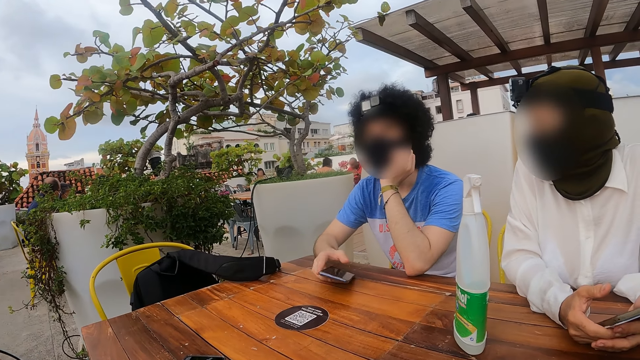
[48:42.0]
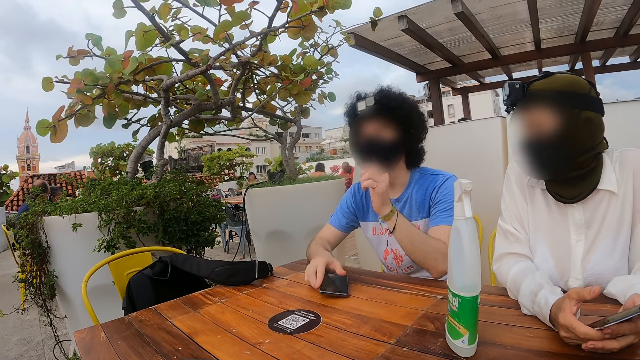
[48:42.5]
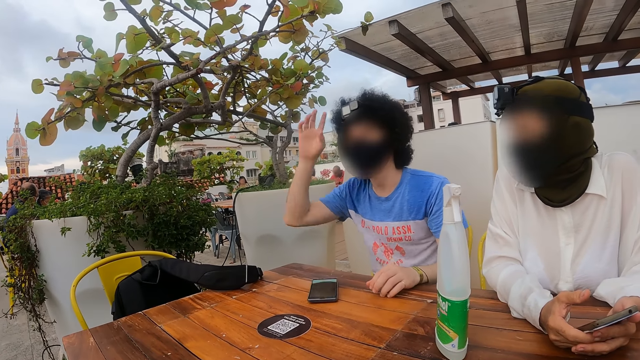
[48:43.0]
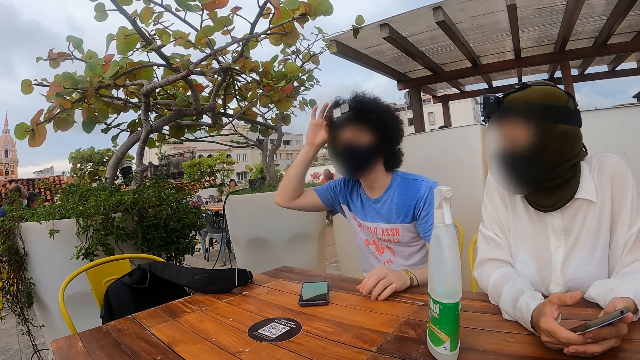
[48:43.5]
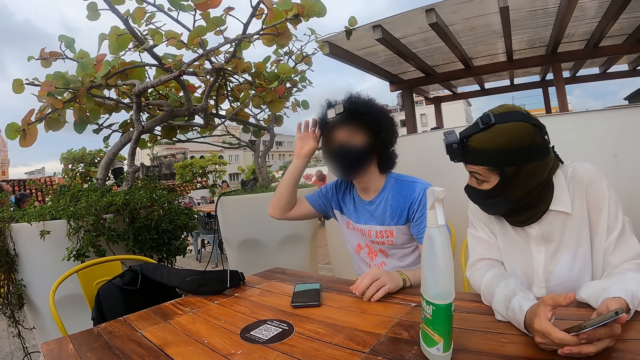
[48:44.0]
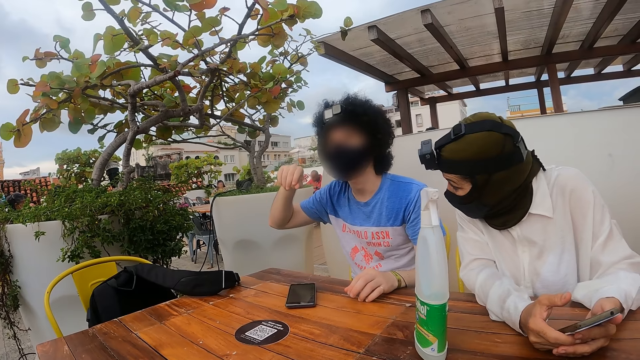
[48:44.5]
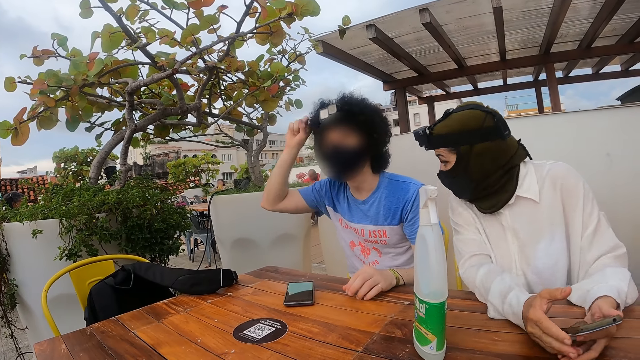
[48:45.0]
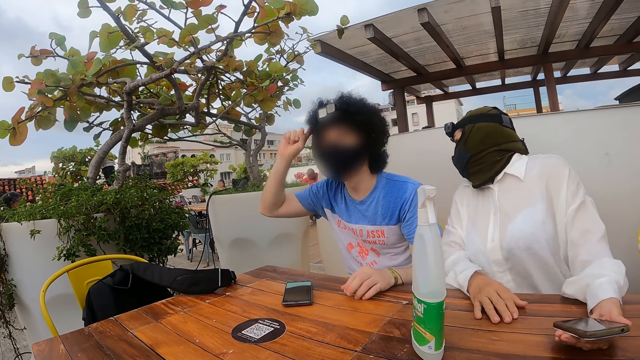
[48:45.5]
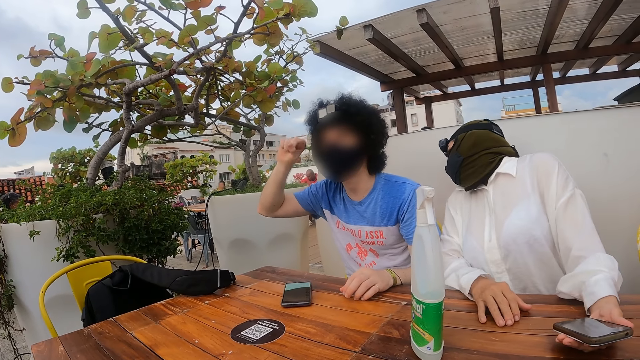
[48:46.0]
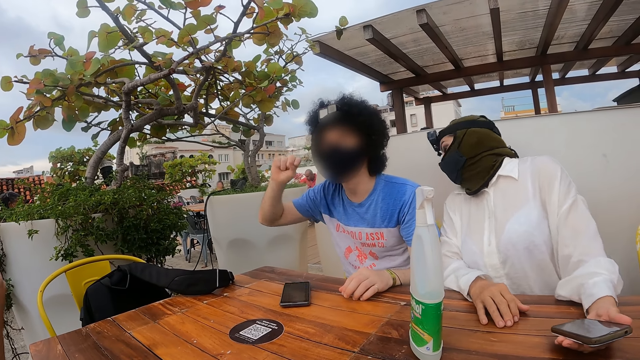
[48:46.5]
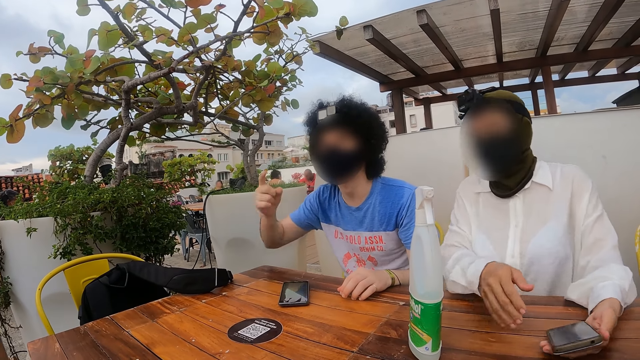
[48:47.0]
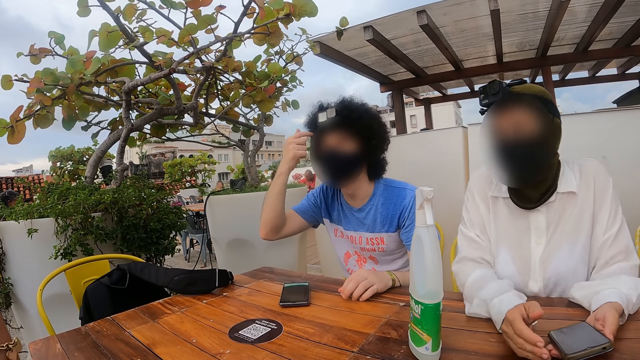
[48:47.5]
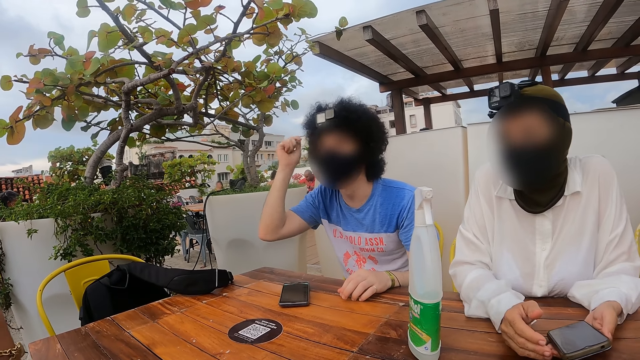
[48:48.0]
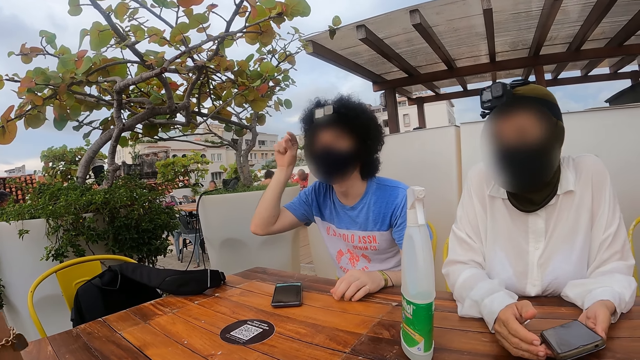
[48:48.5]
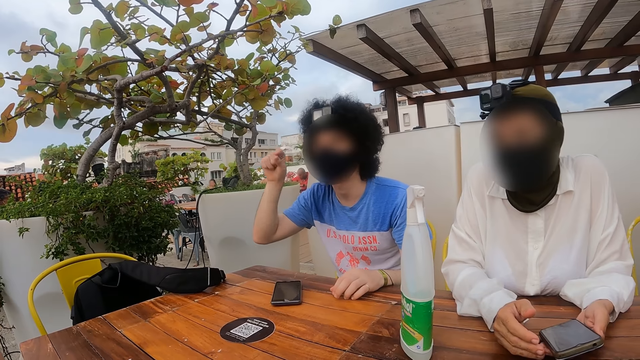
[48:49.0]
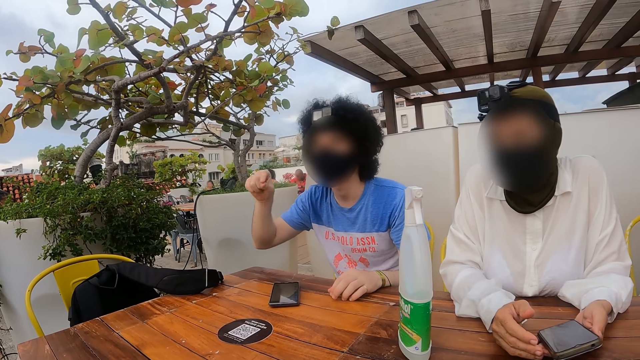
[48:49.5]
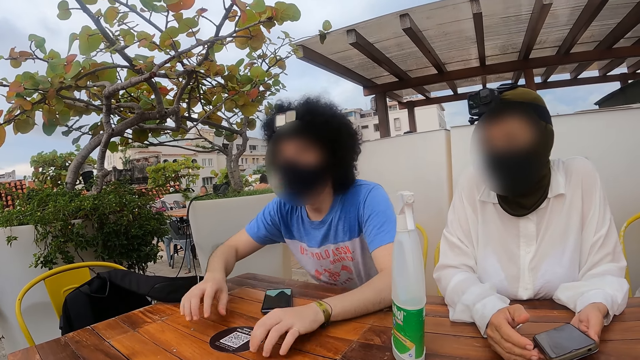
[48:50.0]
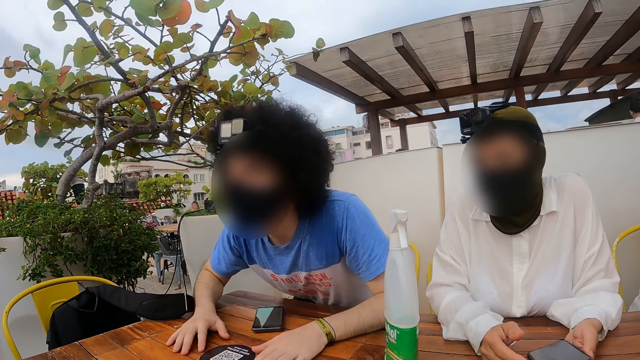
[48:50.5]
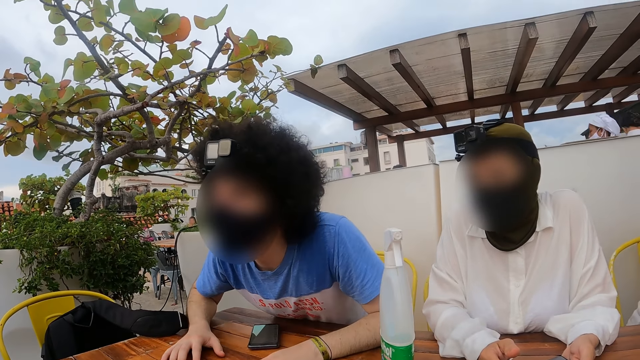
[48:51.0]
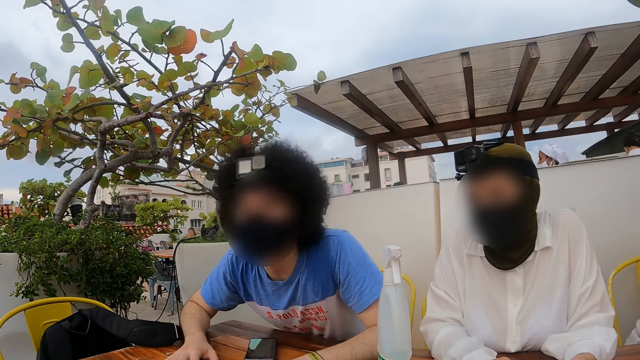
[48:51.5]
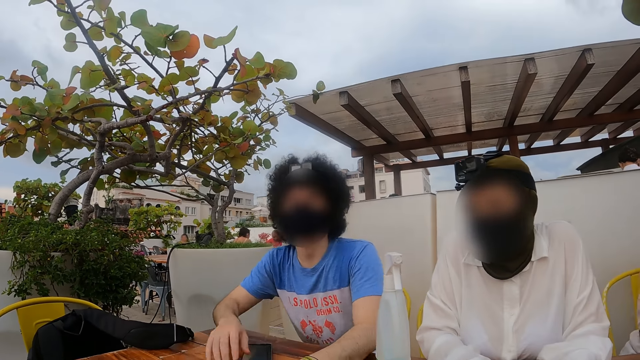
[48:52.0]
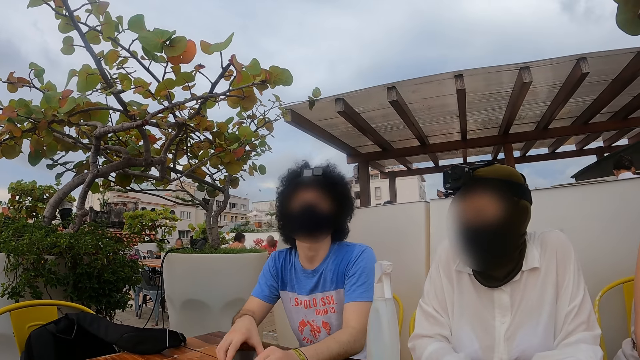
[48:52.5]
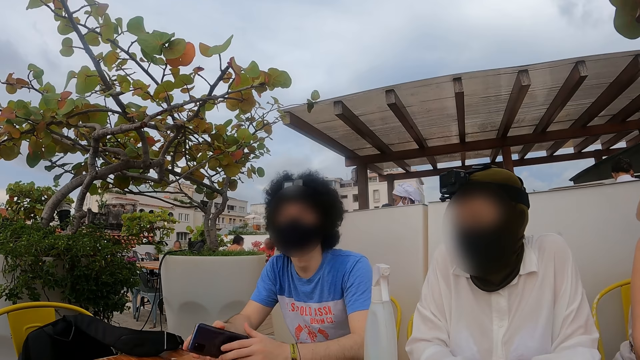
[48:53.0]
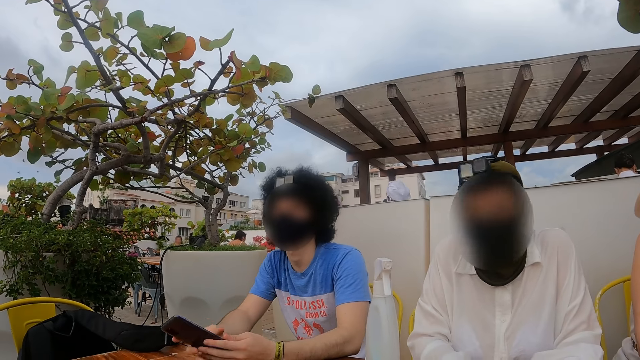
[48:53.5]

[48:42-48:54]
The camera wearer looks at a man.

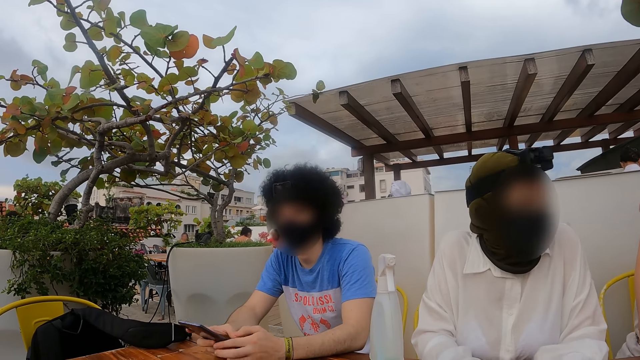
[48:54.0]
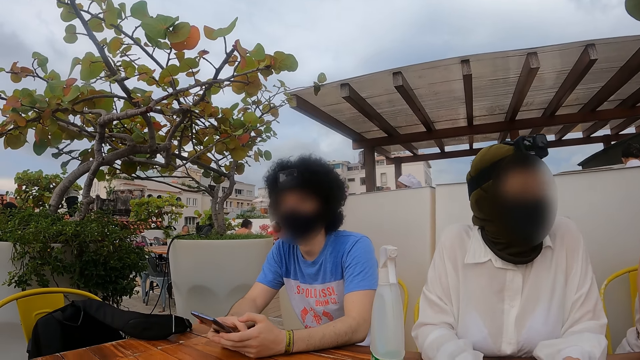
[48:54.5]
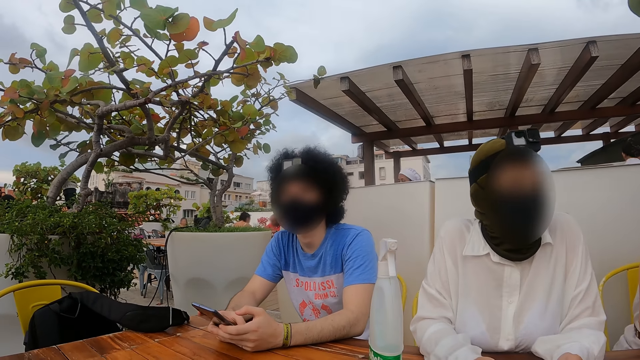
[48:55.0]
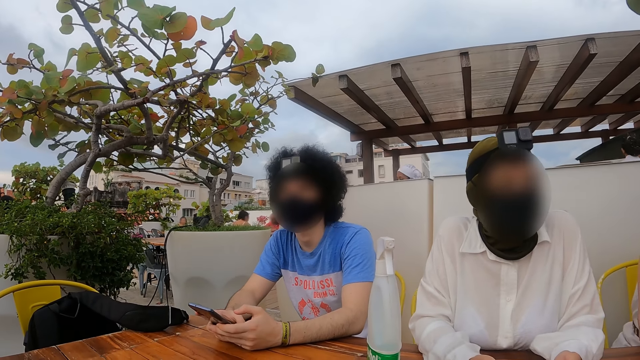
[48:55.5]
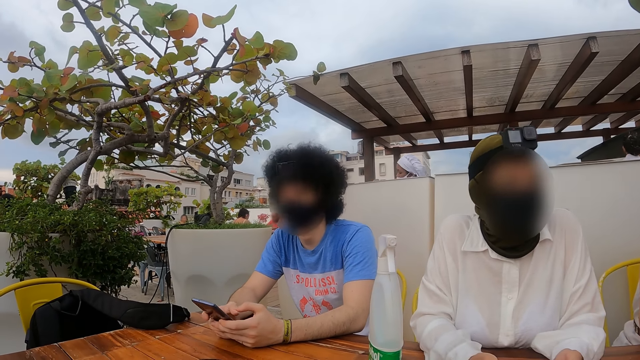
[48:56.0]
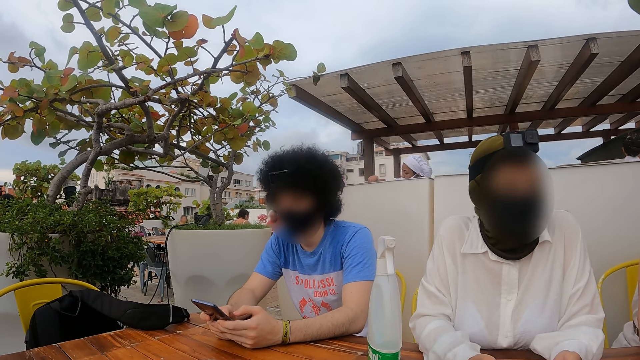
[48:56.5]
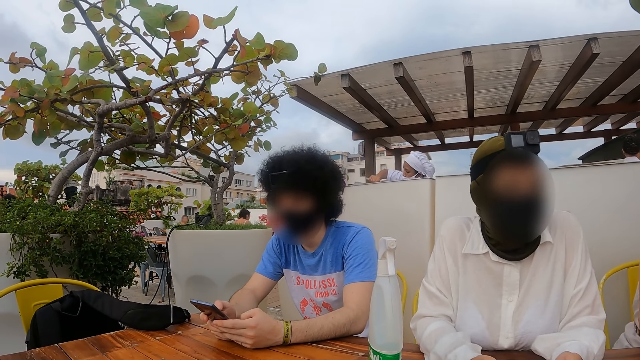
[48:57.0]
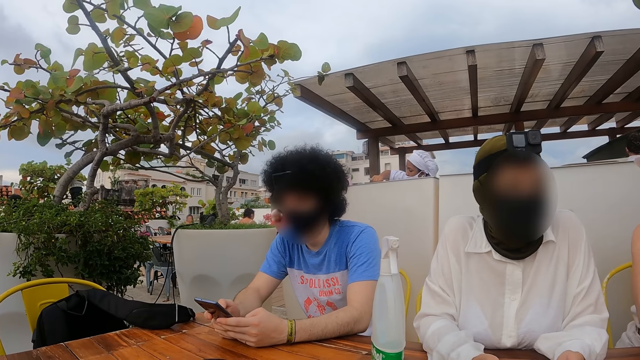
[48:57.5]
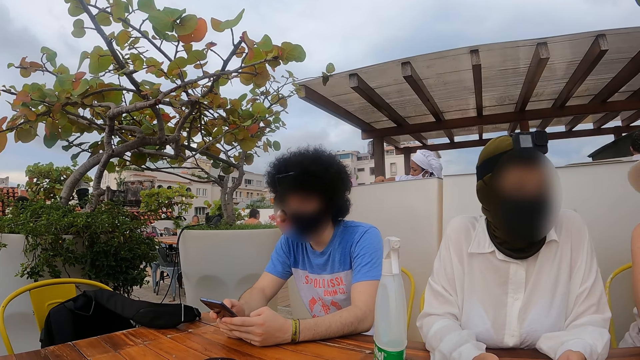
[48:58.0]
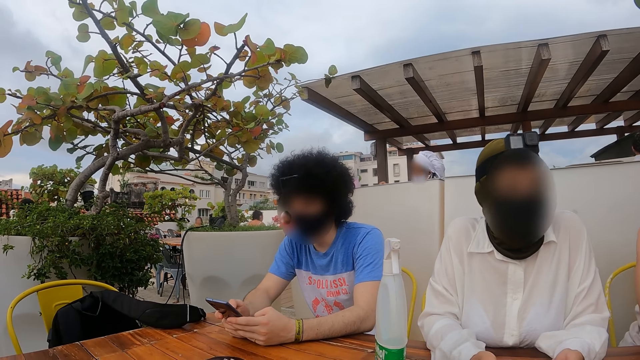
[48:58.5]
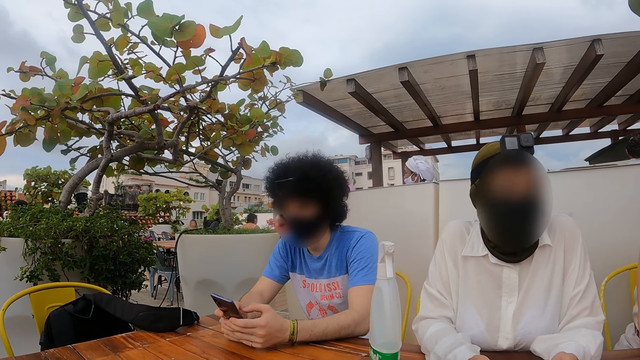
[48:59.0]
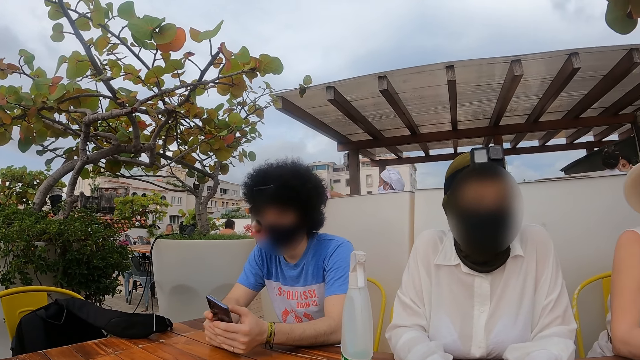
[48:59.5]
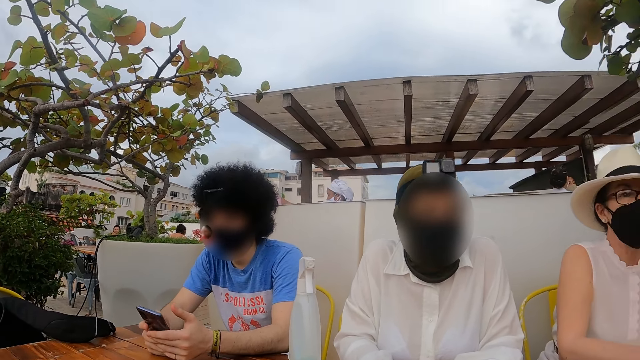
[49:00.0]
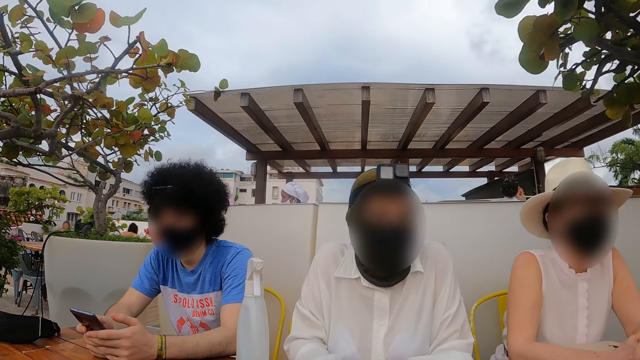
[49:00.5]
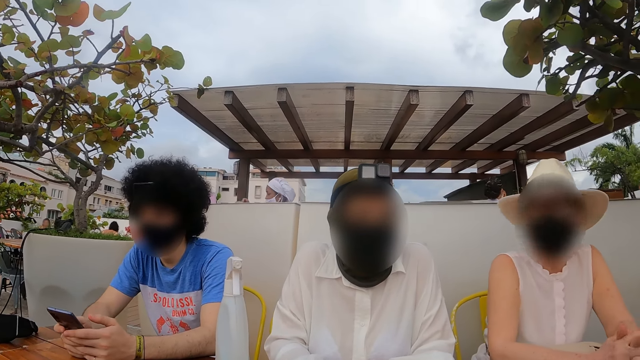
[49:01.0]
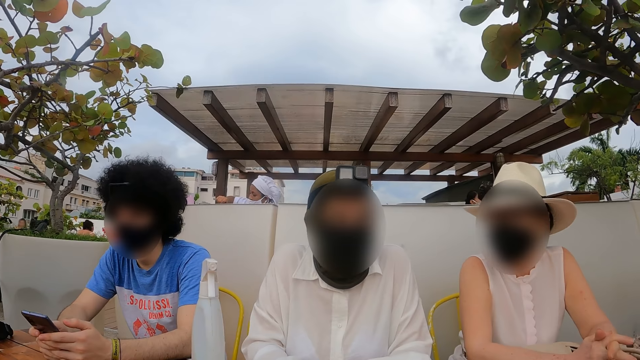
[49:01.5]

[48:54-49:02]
The camera wearer looks at a woman.
